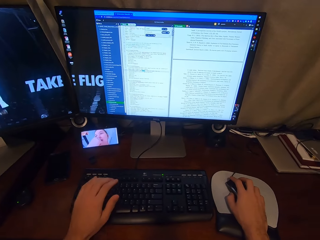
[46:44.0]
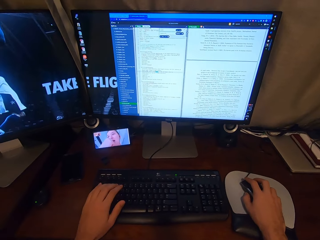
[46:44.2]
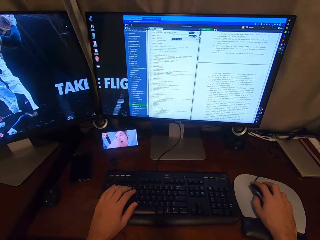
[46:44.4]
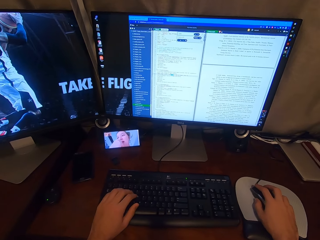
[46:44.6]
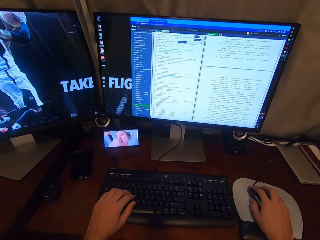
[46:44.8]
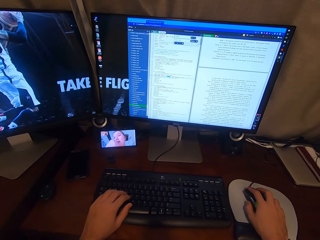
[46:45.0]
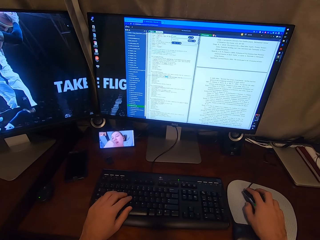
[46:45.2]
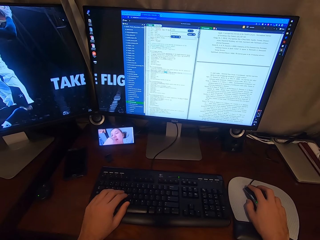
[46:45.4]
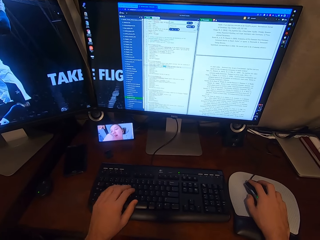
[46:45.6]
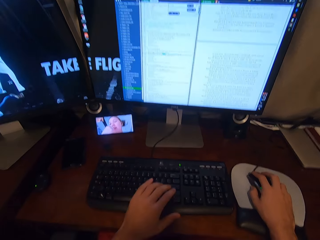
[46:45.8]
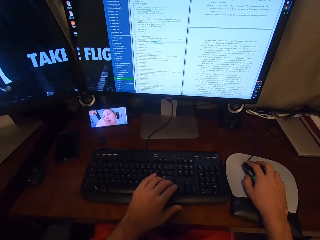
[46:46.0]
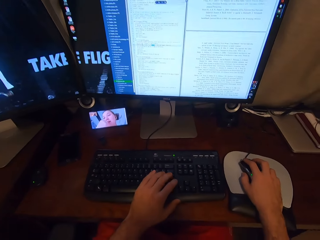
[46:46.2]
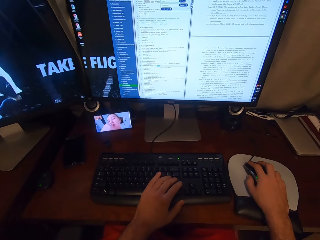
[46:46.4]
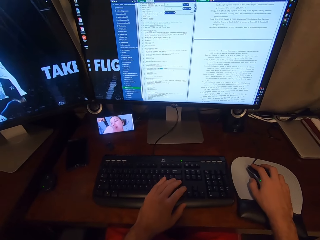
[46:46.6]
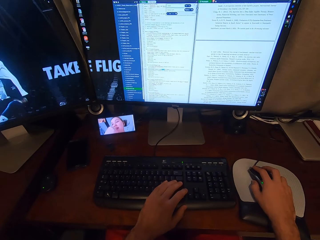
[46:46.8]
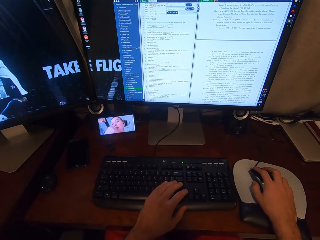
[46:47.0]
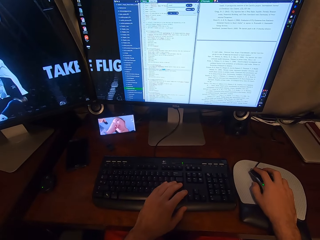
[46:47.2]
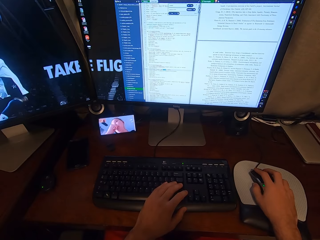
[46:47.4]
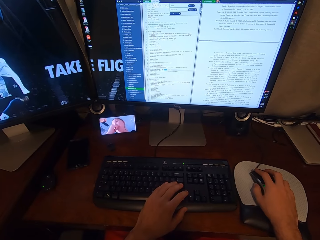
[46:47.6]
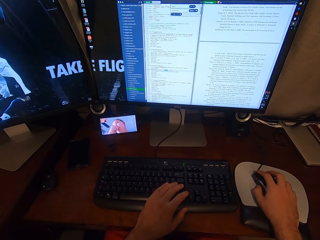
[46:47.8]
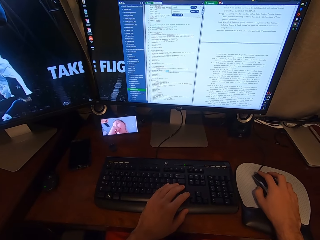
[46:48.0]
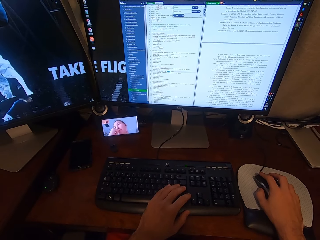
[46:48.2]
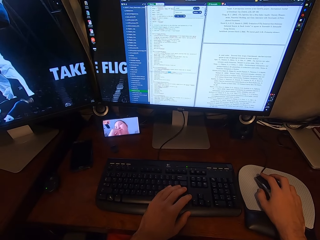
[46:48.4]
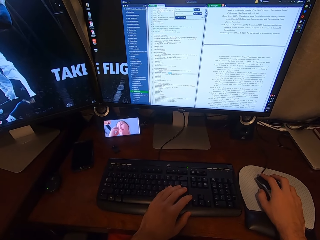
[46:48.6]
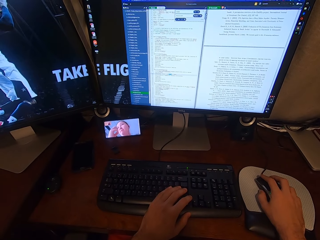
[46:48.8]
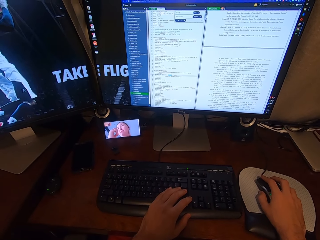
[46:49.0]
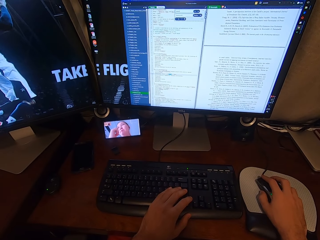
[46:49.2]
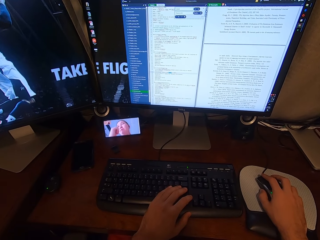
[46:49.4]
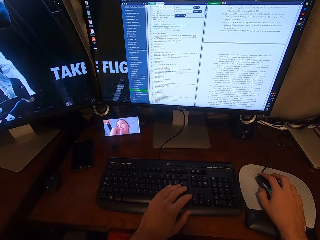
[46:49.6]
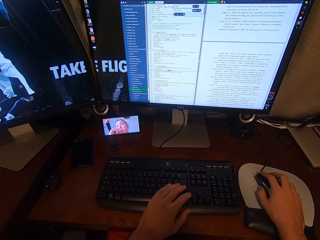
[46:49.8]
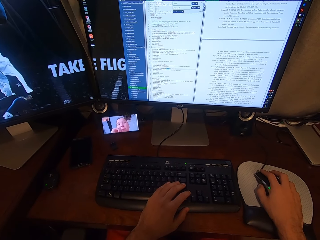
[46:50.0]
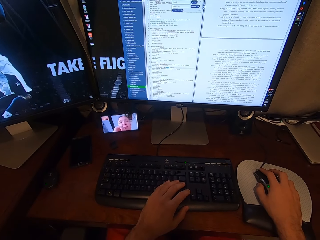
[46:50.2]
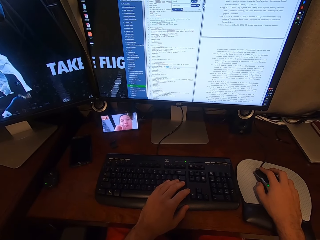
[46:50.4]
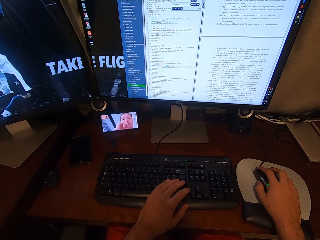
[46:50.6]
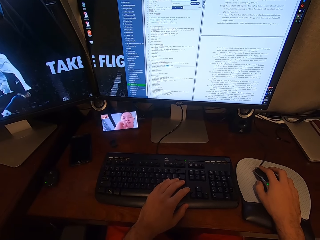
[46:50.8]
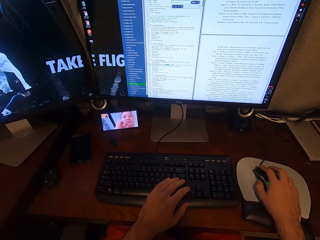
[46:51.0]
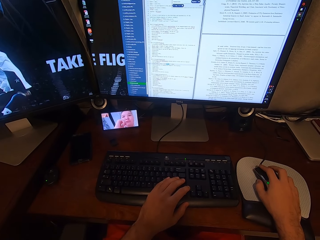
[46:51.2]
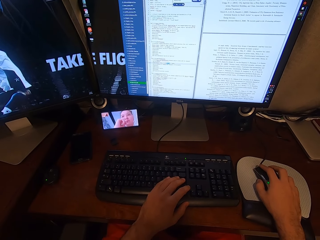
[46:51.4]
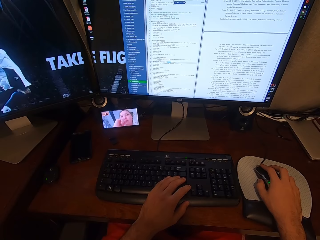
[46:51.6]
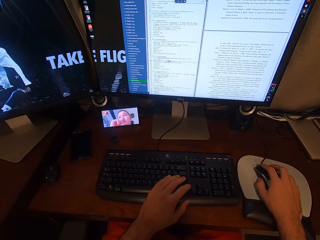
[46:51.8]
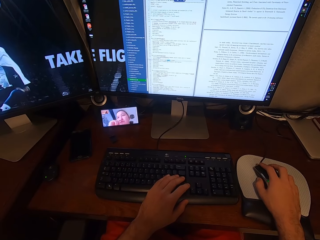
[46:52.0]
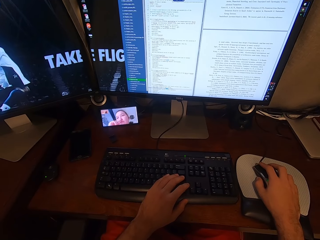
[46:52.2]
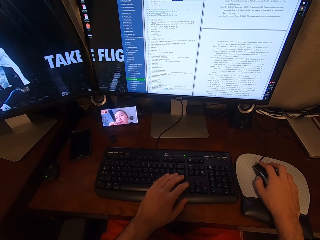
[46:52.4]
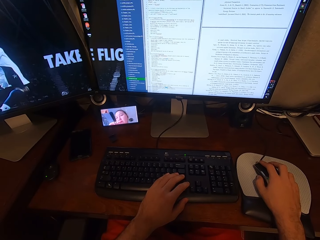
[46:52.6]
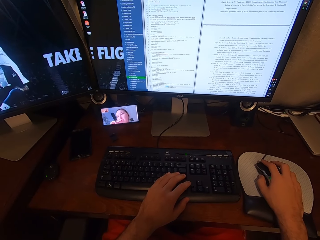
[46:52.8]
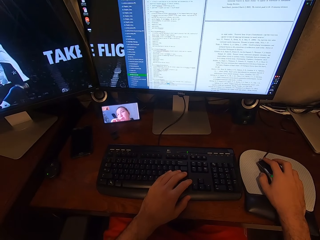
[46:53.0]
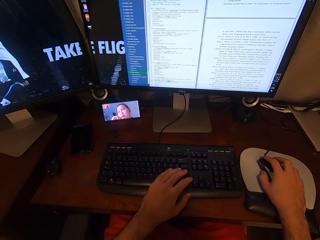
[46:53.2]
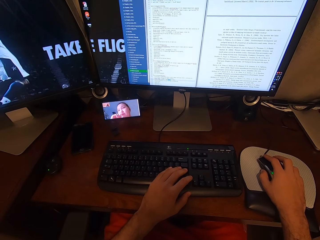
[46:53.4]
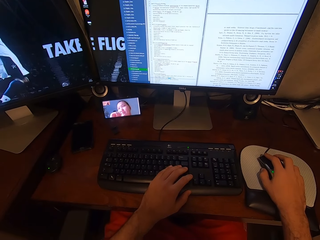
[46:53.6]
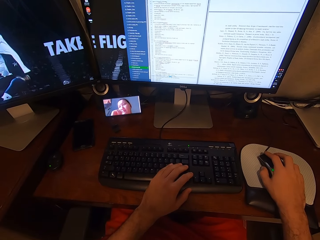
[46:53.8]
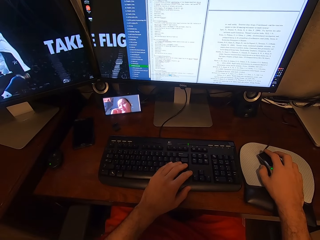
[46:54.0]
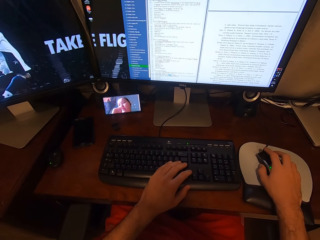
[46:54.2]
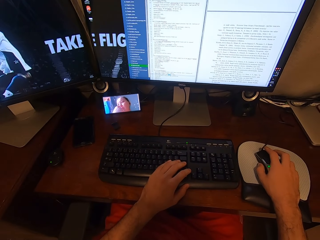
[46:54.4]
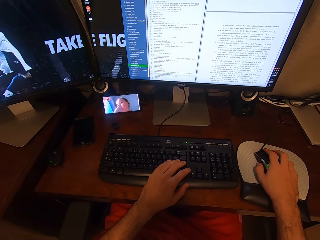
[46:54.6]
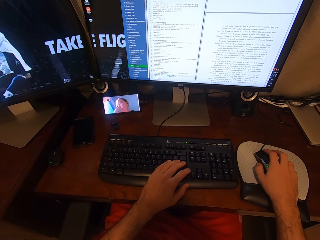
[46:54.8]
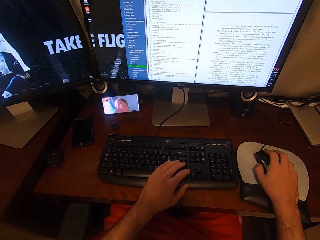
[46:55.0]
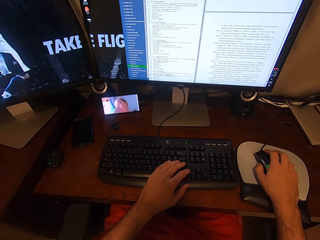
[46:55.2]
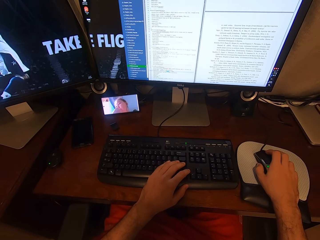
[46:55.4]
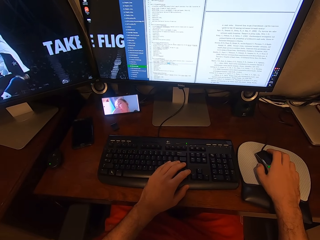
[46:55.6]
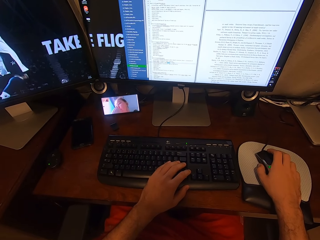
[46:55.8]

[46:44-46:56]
The camera wearer looks at the phone. He types on the keyboard attached to the desktop computer with his left hand.

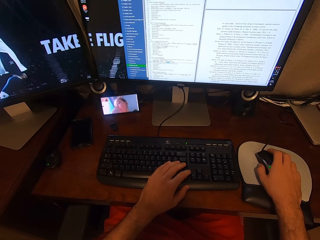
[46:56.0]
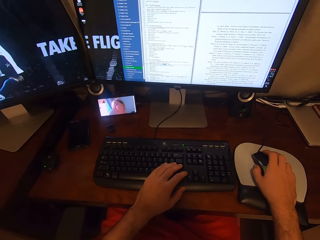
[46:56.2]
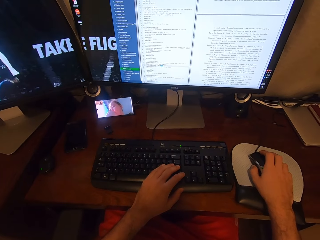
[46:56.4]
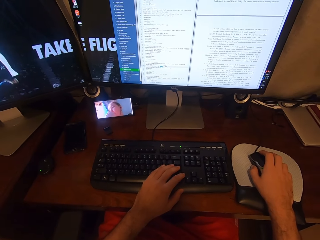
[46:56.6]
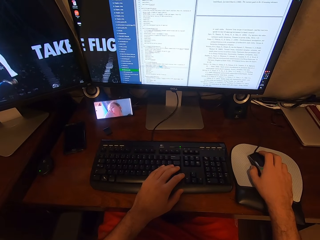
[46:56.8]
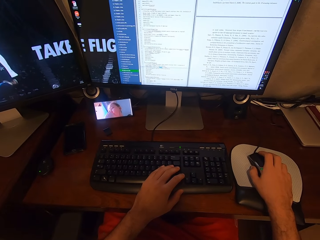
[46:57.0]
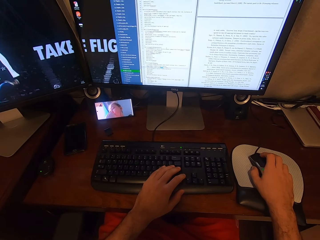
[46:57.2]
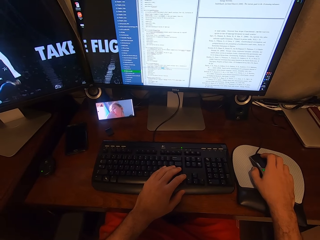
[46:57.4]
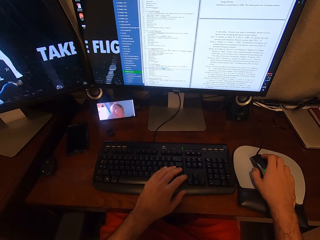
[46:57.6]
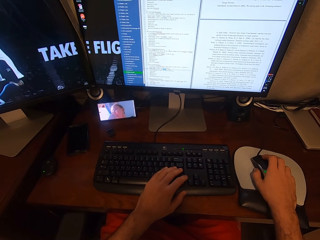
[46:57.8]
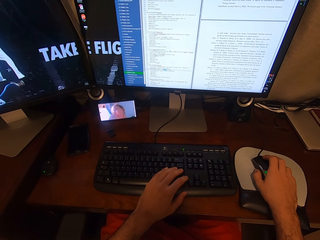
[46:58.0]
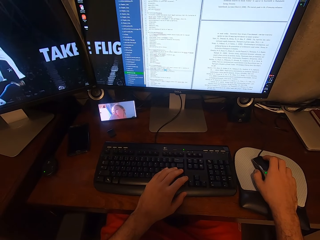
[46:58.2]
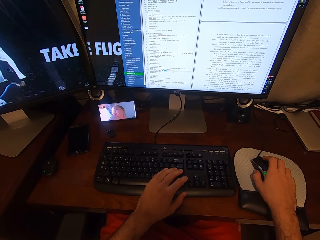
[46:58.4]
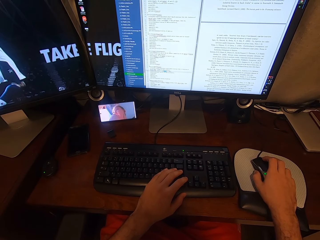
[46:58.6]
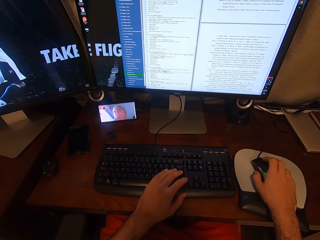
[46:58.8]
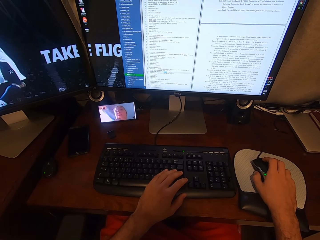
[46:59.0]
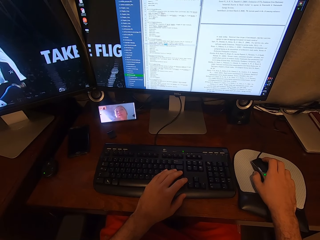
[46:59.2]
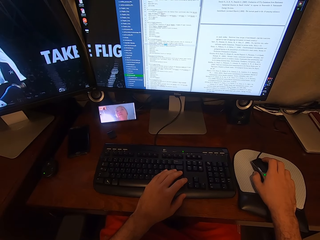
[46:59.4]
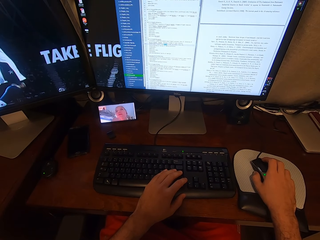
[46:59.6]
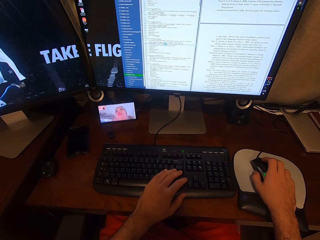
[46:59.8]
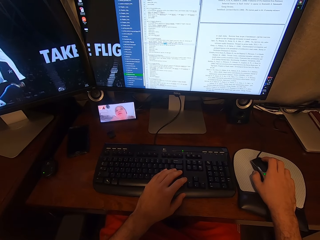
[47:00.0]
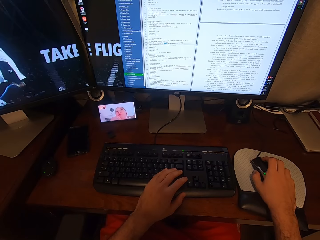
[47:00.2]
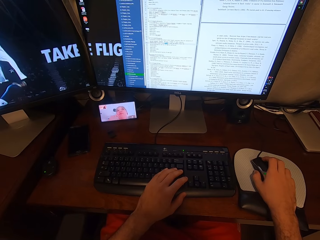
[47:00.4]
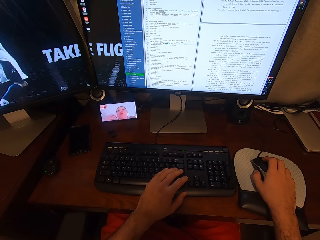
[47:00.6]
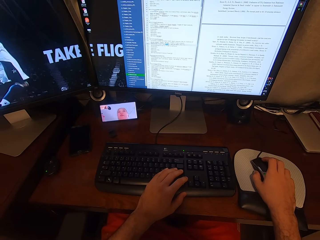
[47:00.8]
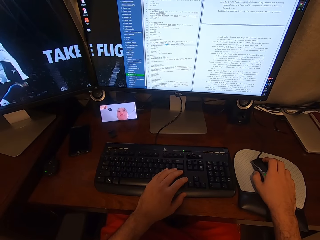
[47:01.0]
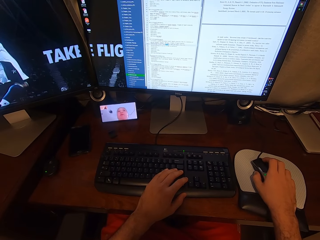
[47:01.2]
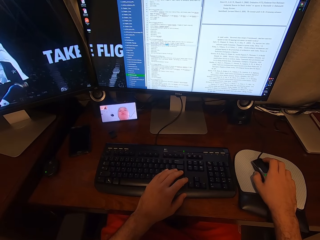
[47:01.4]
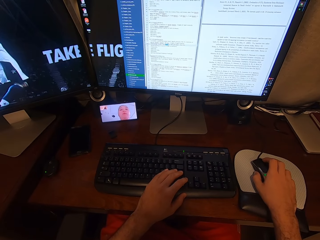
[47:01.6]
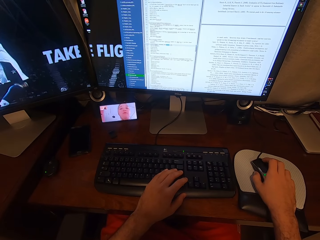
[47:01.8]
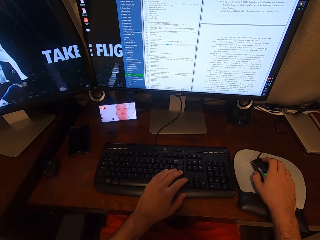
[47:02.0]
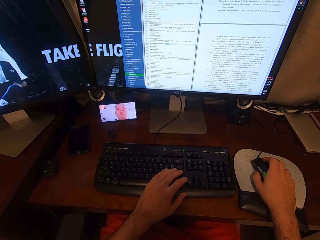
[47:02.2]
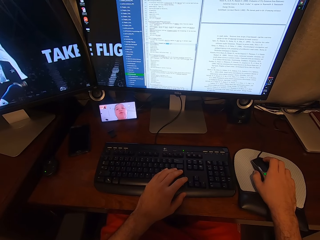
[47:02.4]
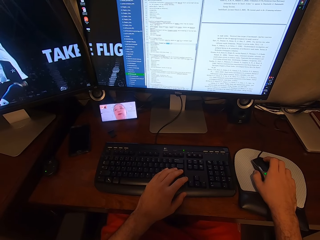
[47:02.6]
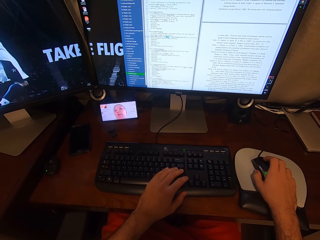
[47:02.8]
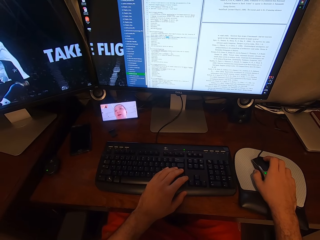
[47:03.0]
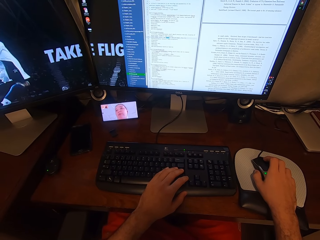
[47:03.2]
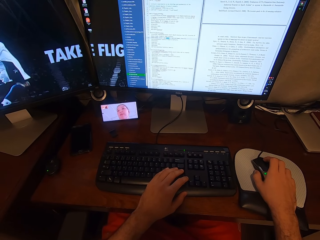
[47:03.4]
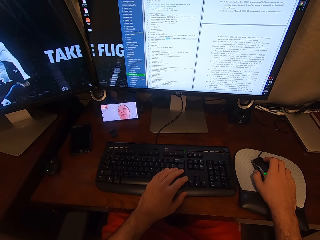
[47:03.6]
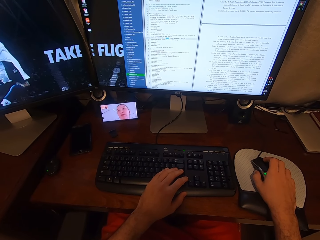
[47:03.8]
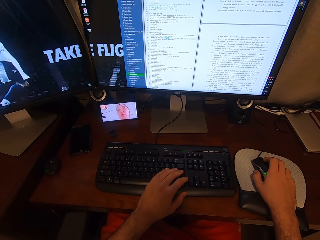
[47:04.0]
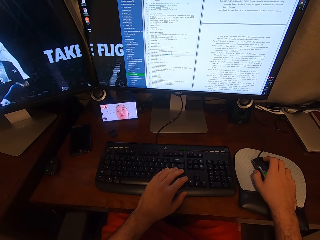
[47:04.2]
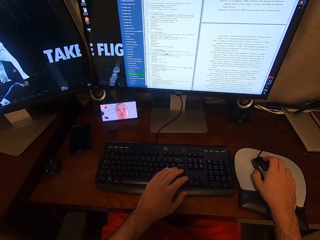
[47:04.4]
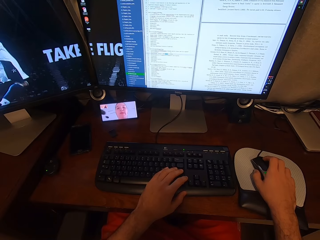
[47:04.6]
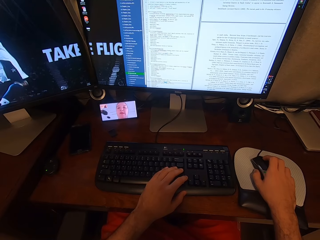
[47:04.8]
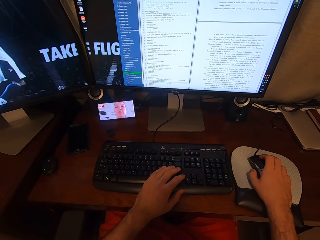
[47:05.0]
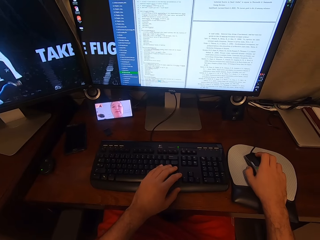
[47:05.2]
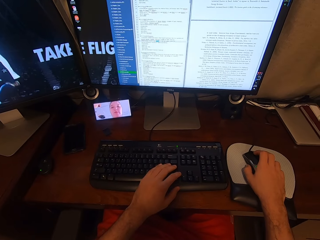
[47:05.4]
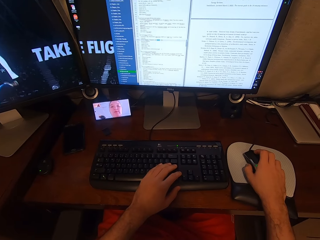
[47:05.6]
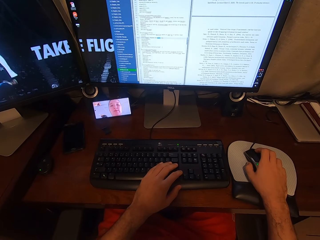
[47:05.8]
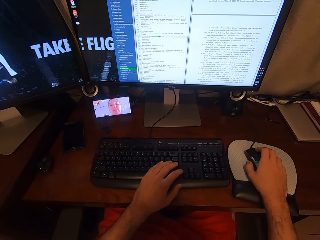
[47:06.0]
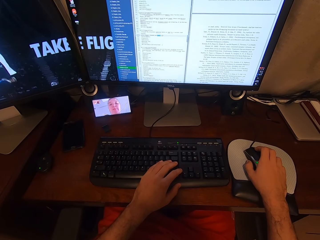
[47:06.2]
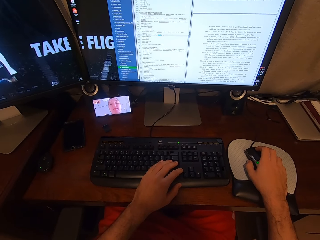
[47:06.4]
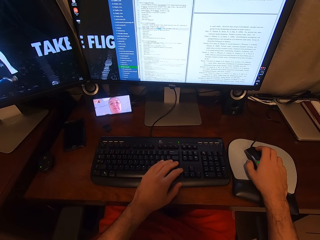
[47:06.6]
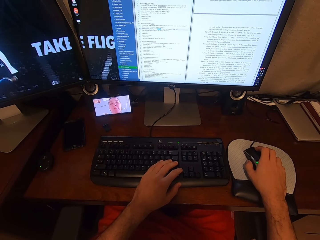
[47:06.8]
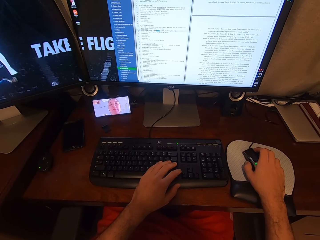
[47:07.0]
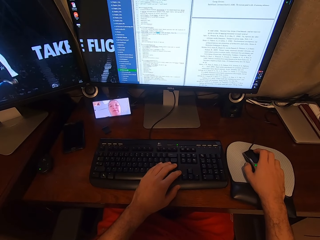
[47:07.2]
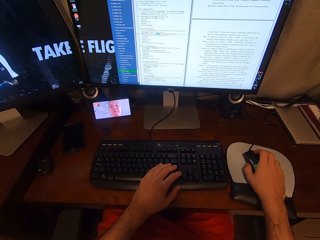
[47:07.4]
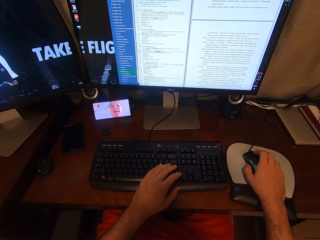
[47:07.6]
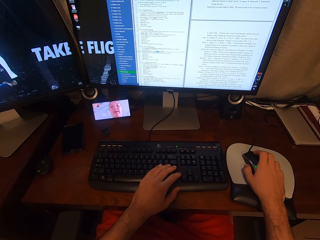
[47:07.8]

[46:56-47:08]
The camera wearer scrolls the computer.
